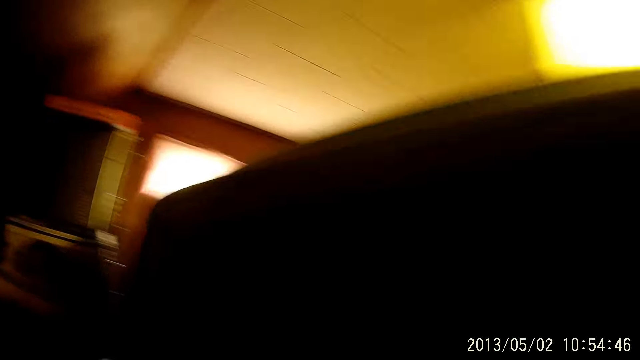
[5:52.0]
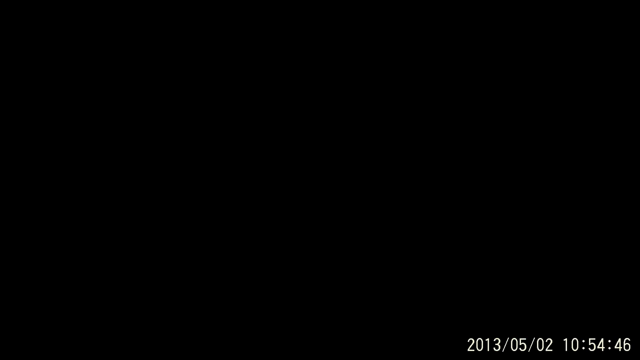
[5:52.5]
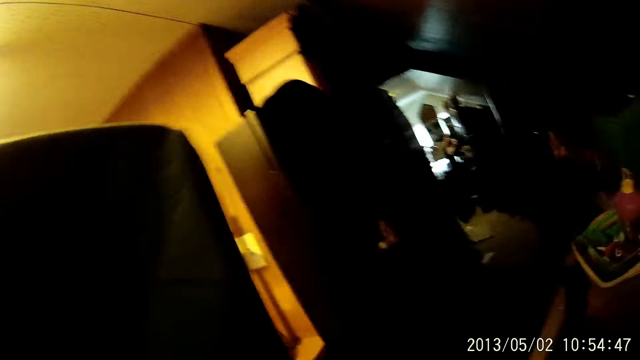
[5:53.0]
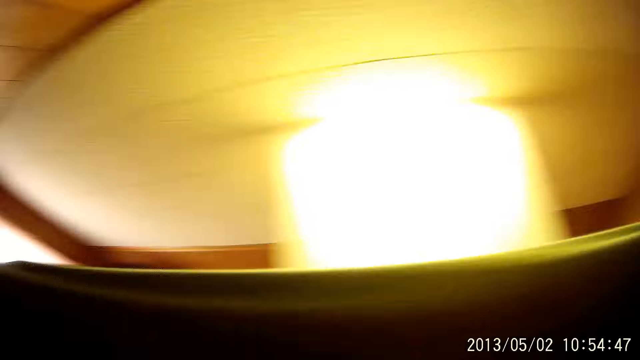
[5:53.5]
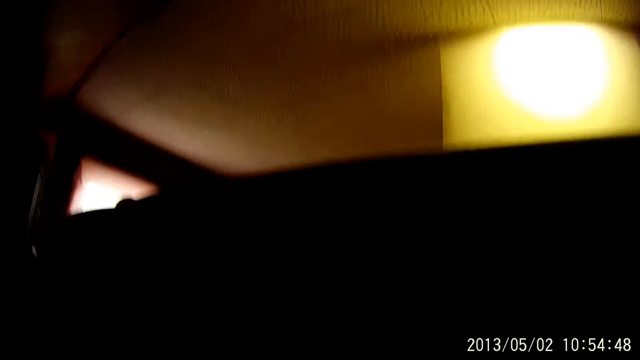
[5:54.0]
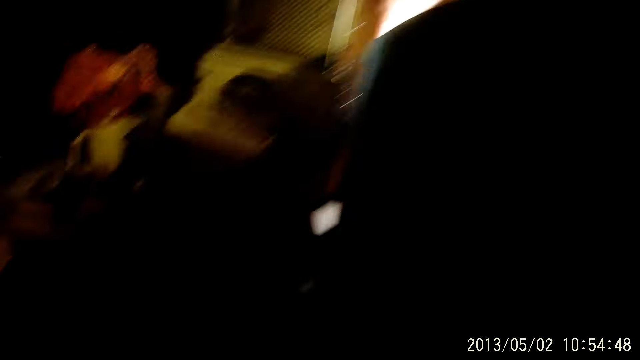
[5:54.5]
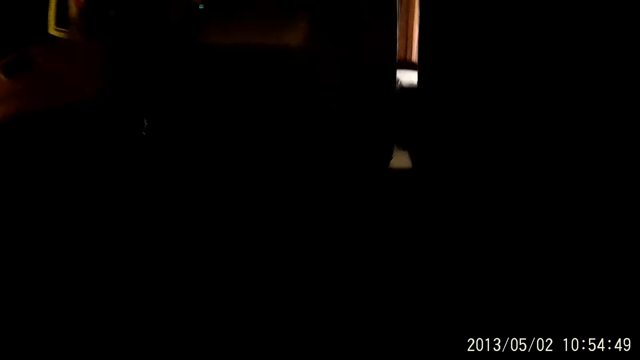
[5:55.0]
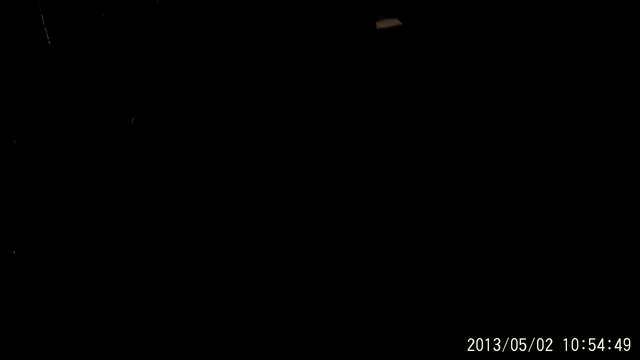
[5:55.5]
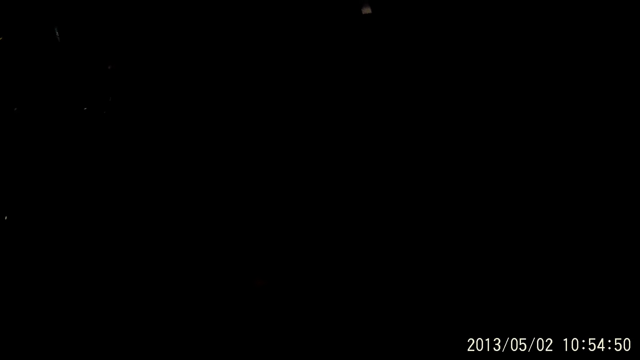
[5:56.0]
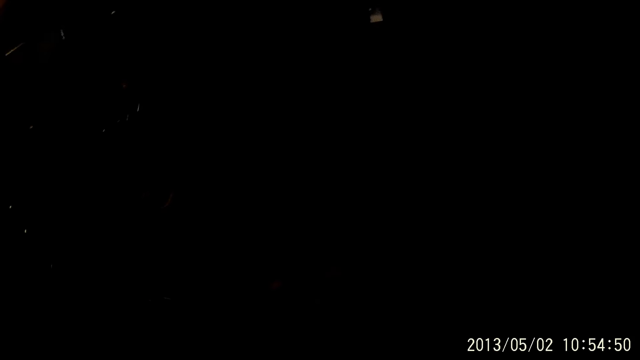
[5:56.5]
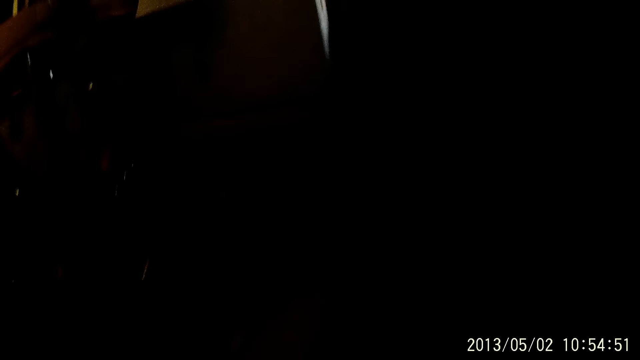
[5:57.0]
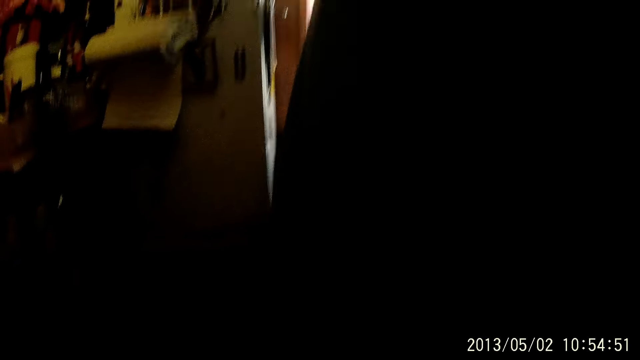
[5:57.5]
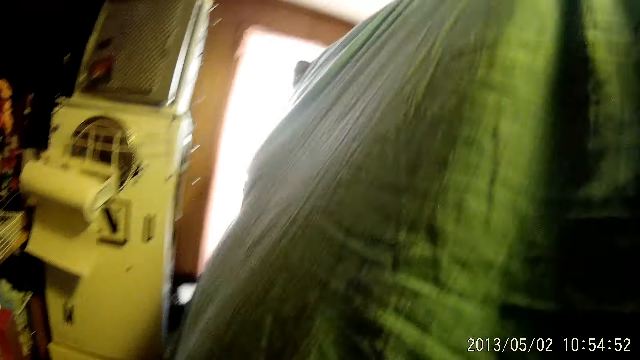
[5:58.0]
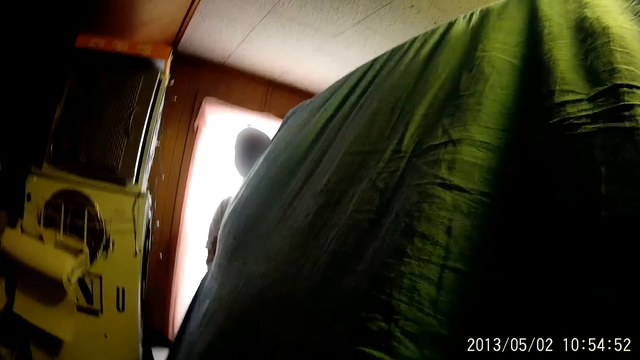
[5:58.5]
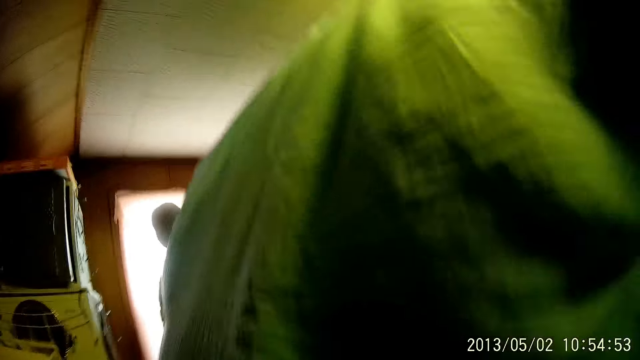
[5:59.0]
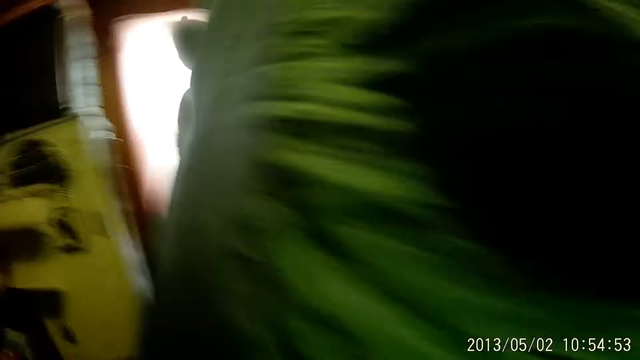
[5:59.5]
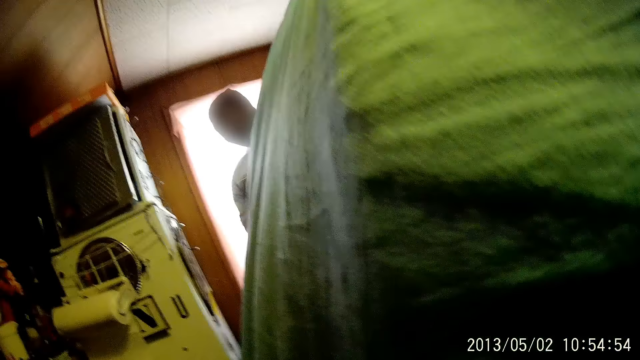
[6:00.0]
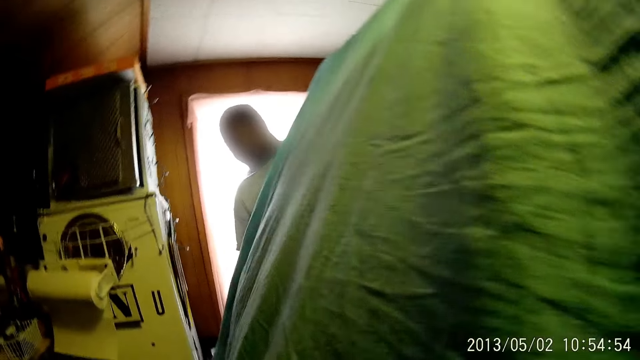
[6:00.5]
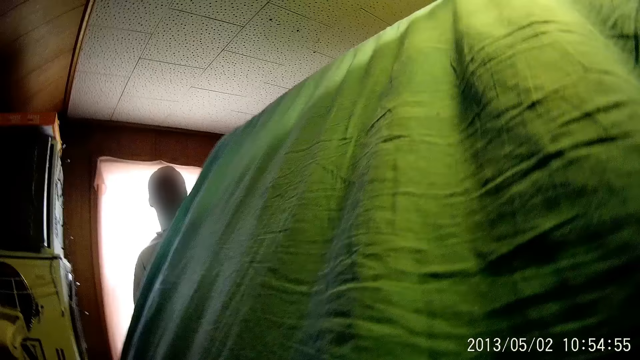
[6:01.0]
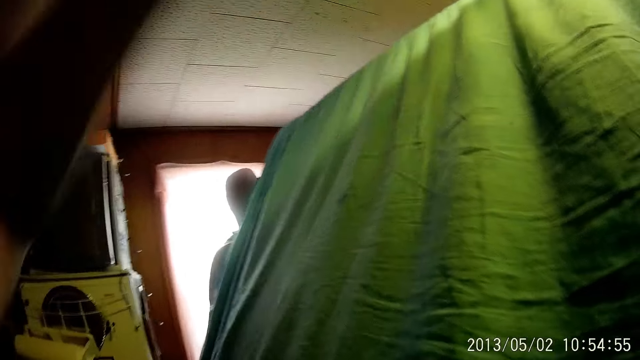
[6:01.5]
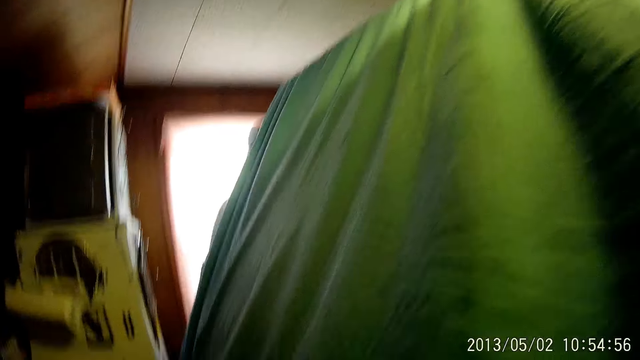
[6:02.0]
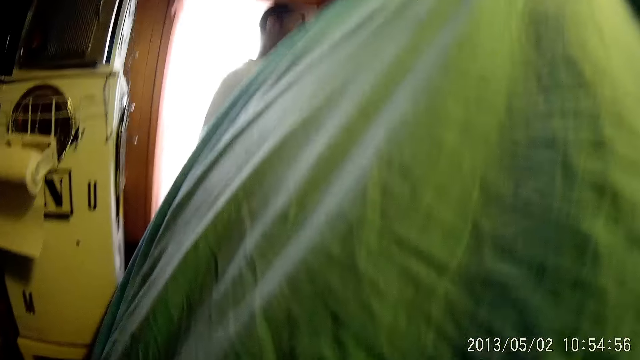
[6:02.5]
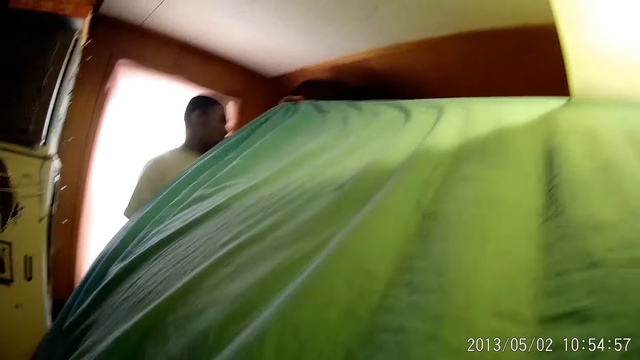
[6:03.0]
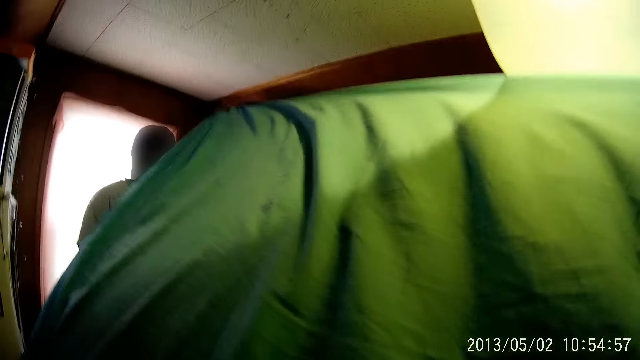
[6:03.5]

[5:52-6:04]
The camera wearer carries the mattress. They adjust the position of the mattress with a man with both hands.

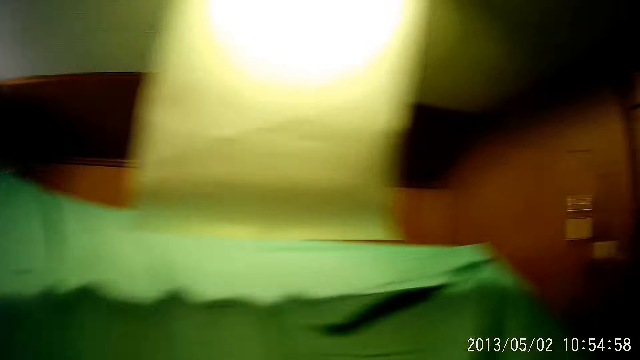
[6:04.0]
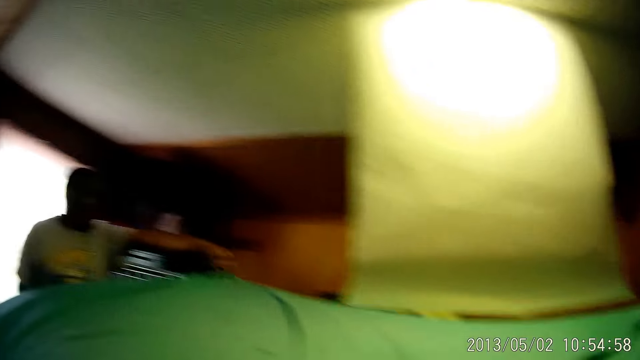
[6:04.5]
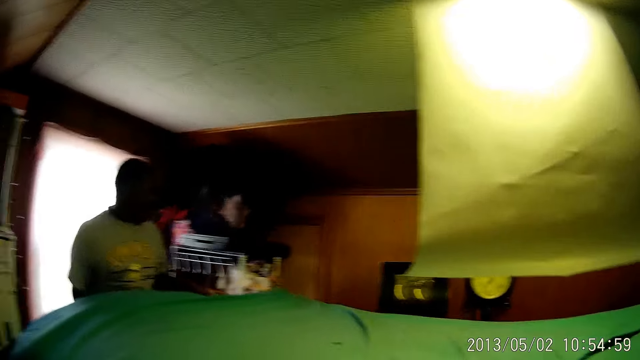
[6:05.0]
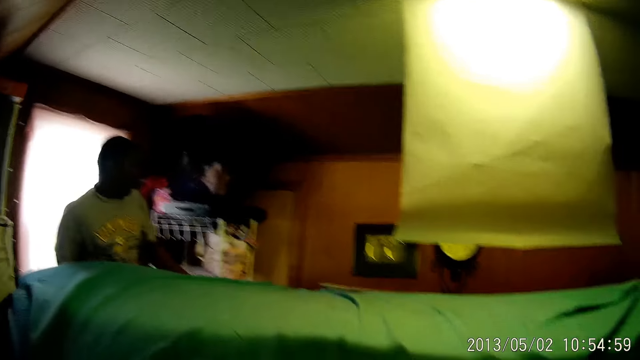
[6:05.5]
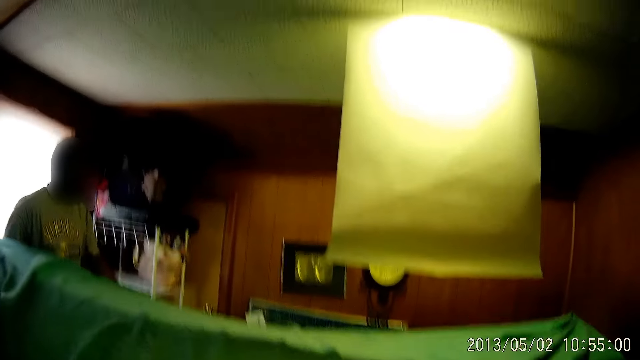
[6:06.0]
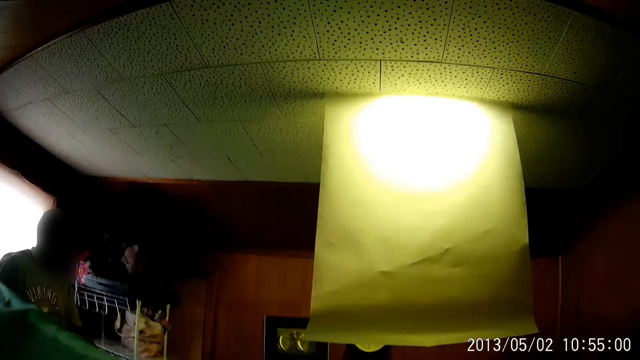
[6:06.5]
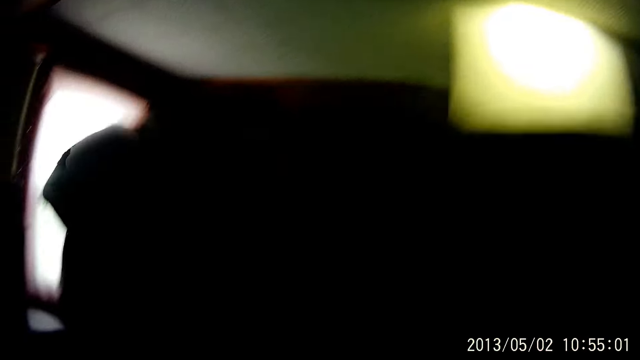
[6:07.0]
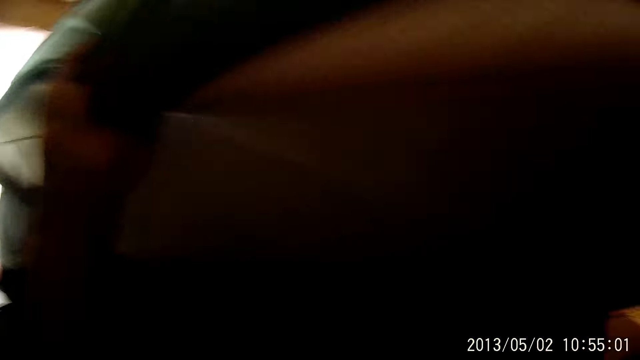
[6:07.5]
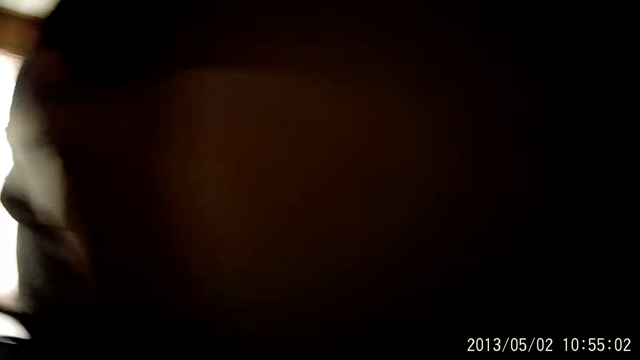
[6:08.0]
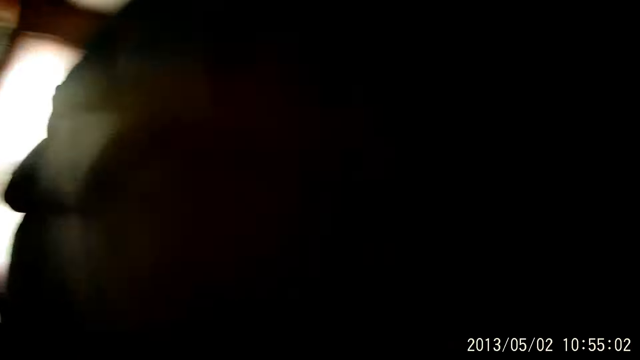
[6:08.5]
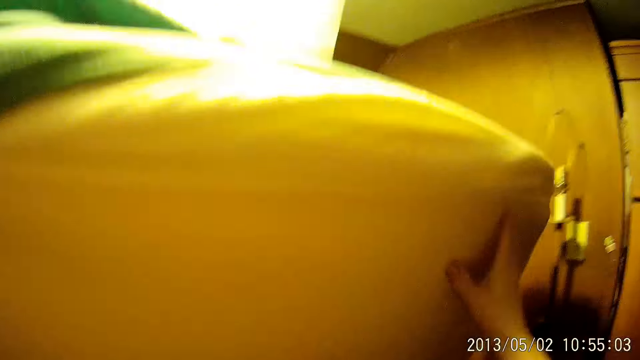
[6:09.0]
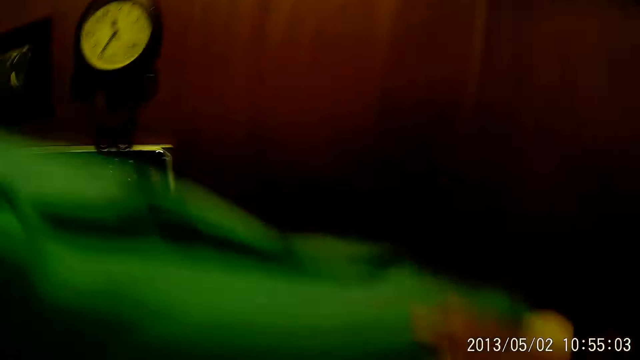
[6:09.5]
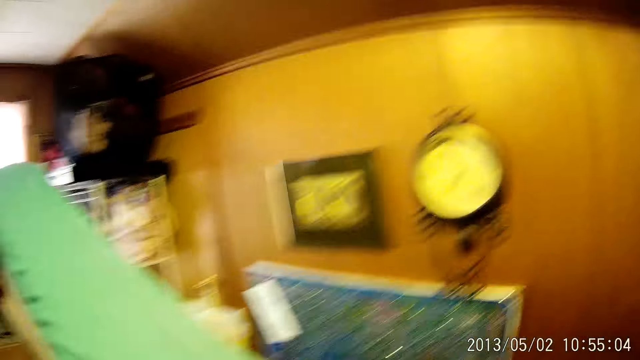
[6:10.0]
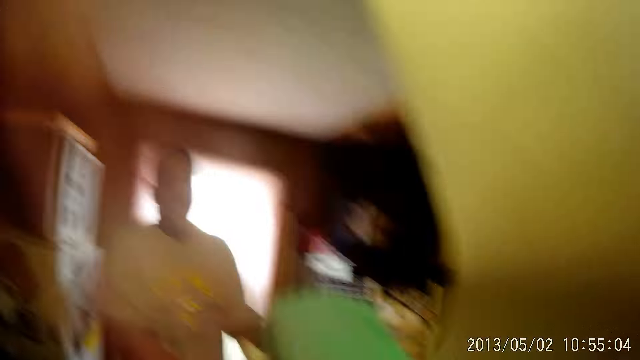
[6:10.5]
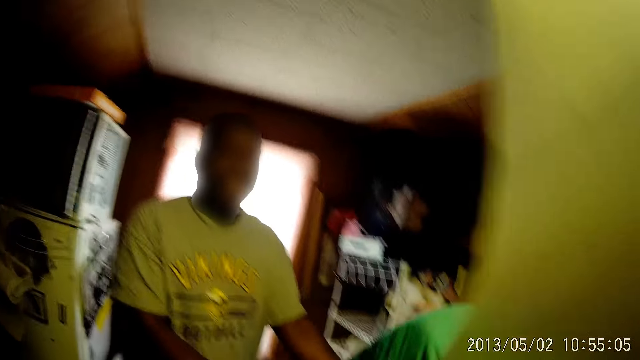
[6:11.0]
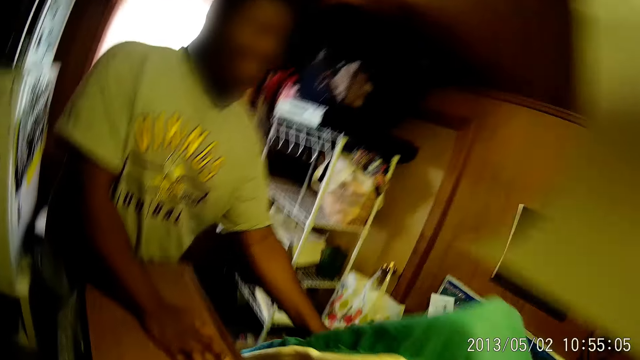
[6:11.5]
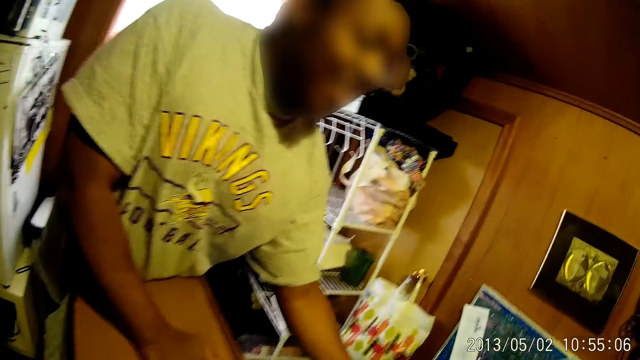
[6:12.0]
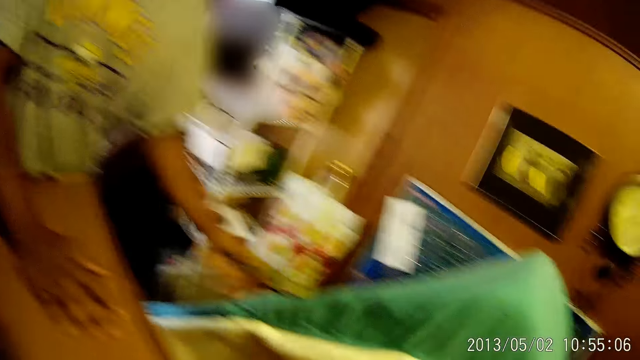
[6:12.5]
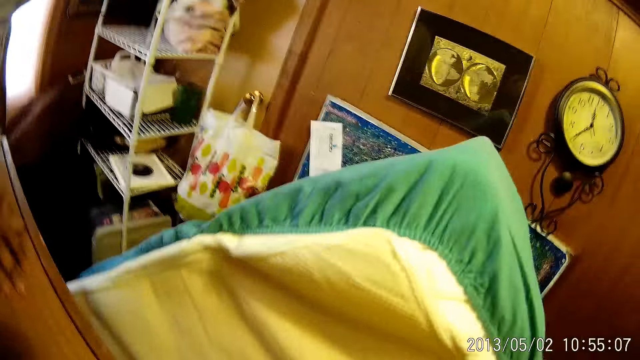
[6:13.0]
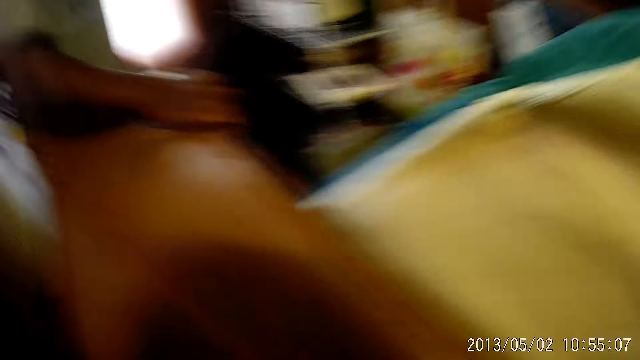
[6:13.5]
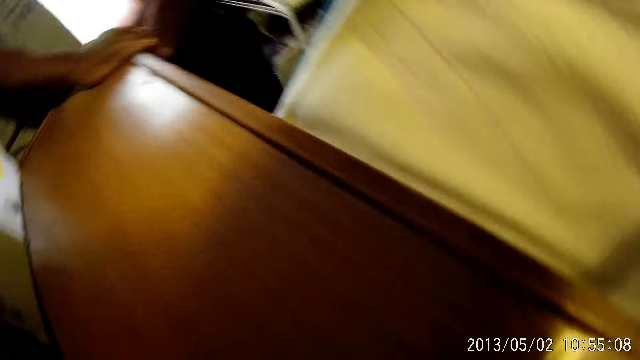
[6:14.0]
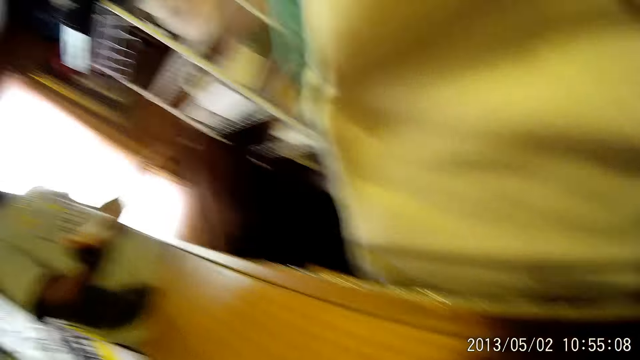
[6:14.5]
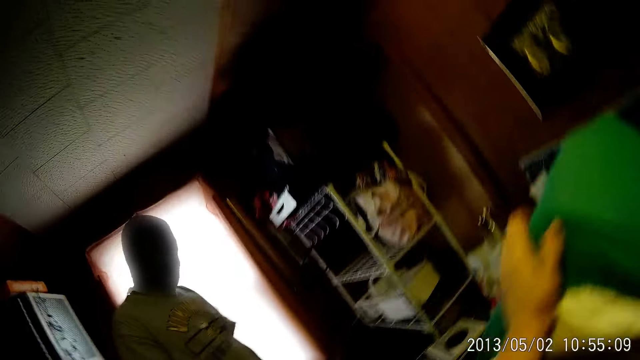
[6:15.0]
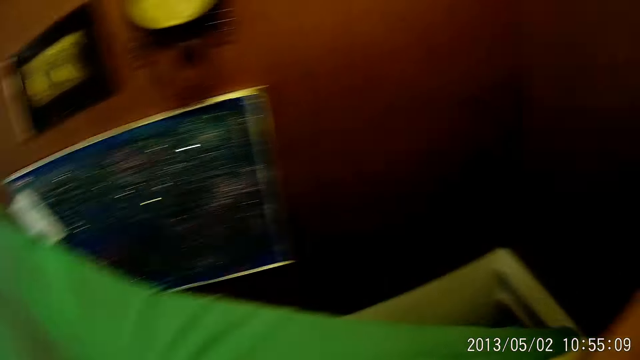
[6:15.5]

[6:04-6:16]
The camera wearer touches the mattress.
